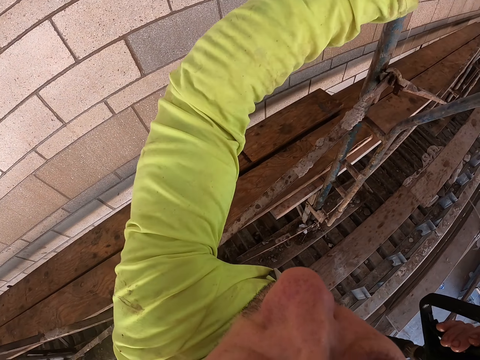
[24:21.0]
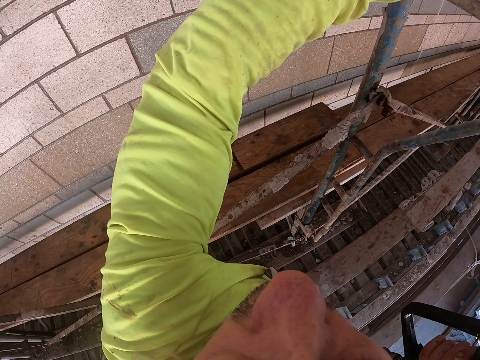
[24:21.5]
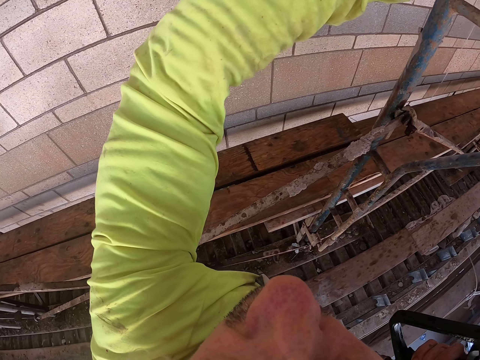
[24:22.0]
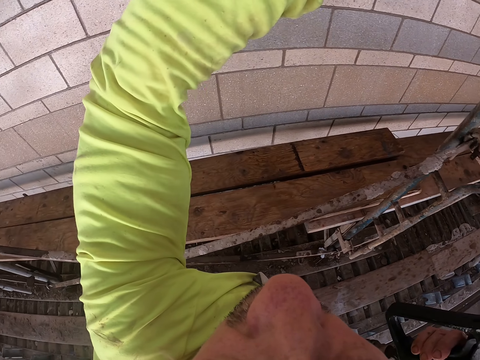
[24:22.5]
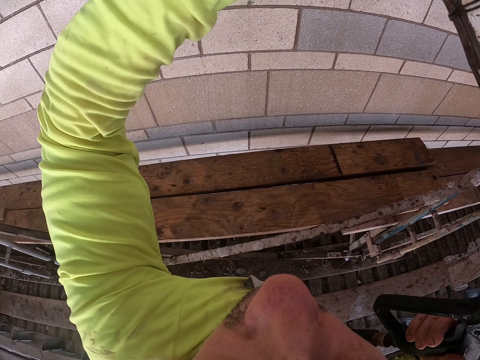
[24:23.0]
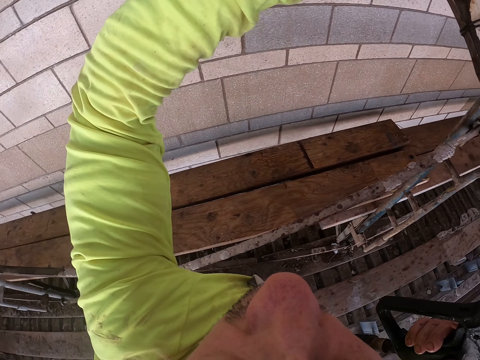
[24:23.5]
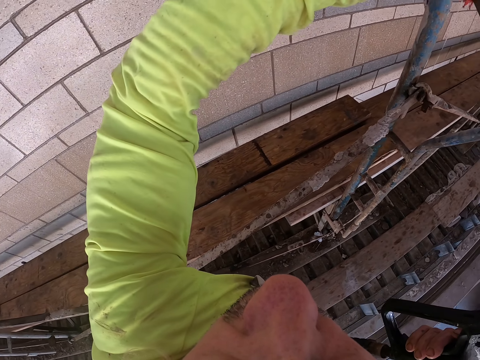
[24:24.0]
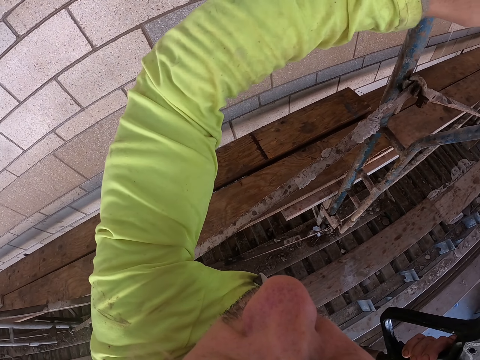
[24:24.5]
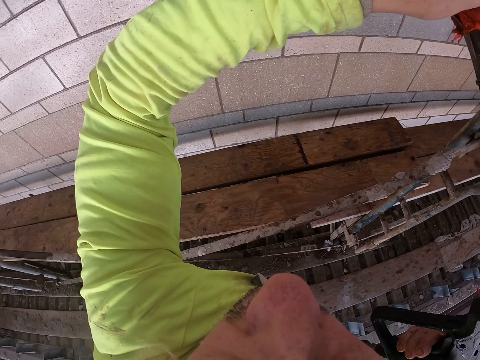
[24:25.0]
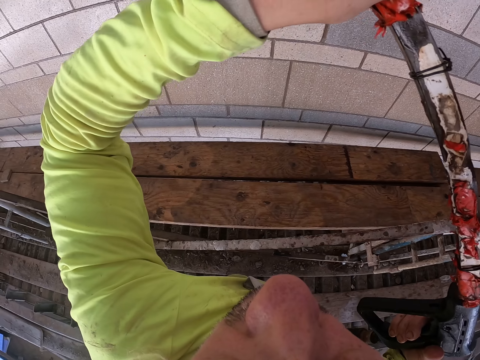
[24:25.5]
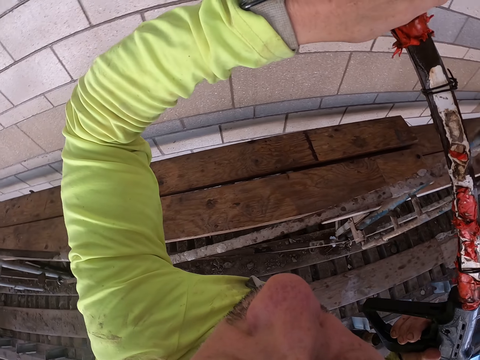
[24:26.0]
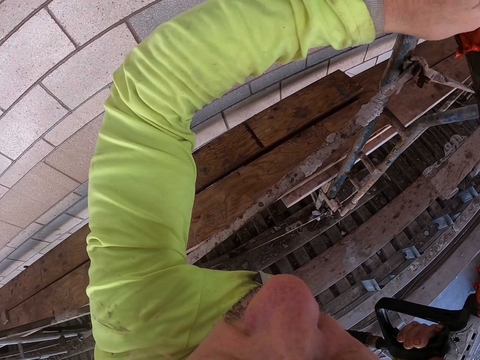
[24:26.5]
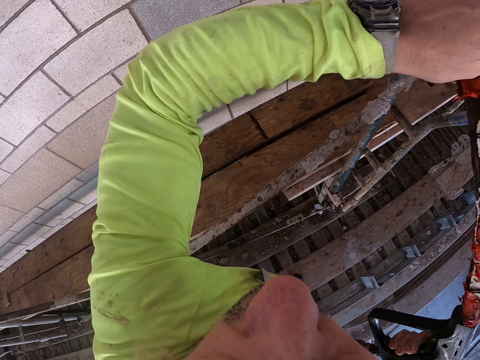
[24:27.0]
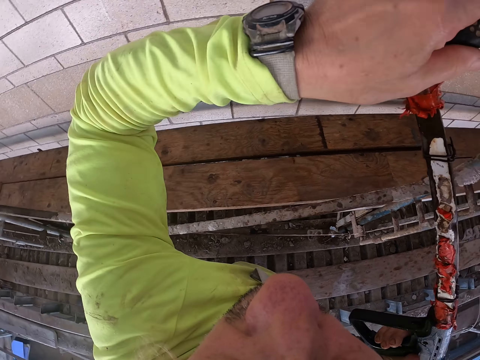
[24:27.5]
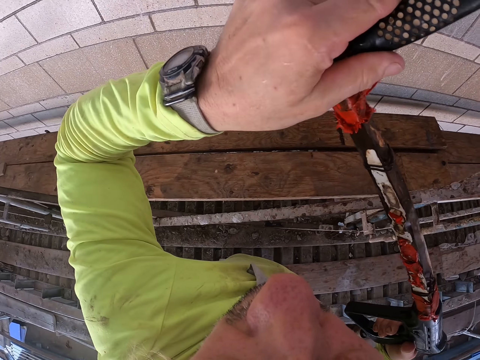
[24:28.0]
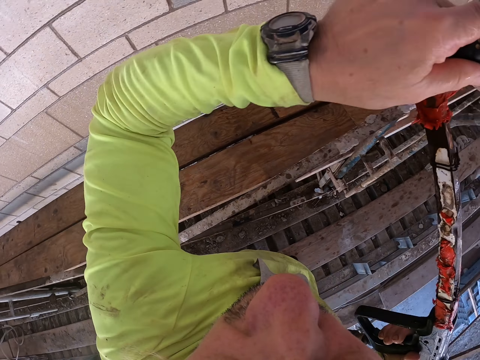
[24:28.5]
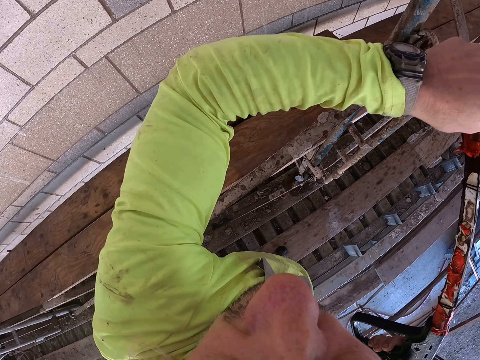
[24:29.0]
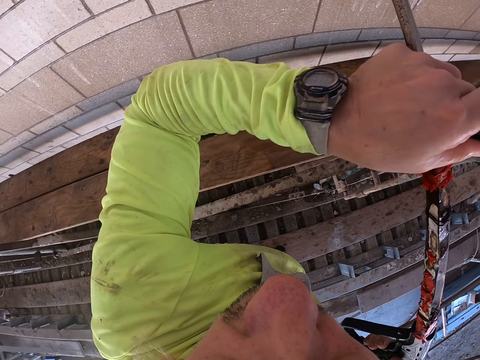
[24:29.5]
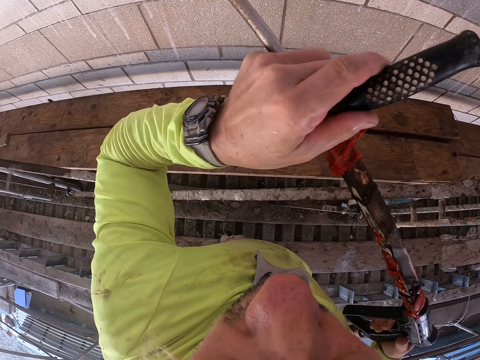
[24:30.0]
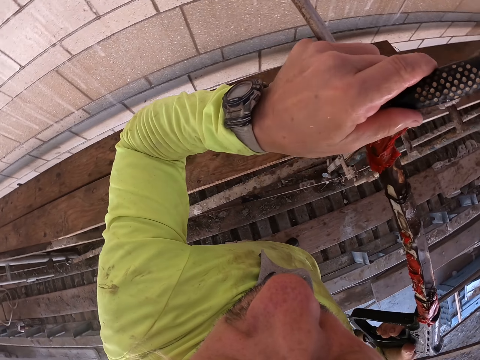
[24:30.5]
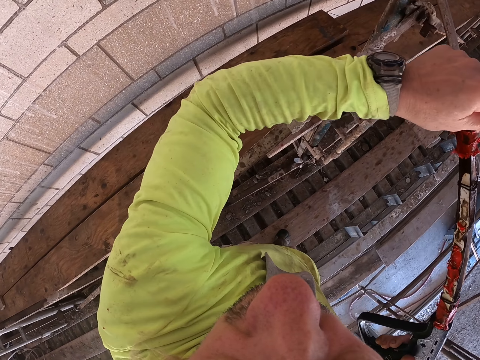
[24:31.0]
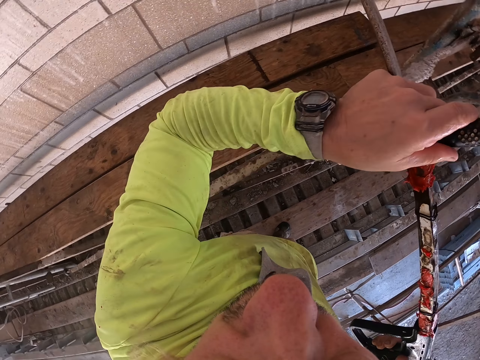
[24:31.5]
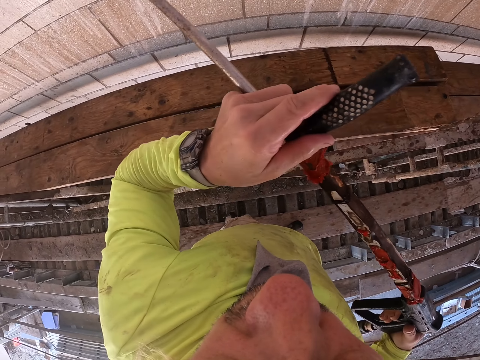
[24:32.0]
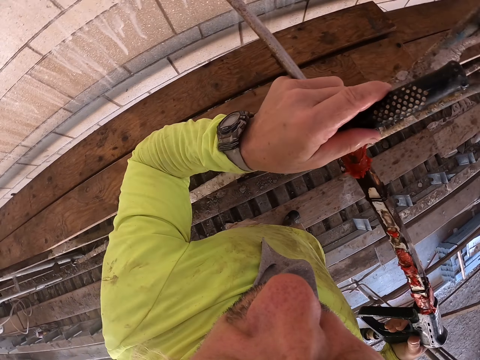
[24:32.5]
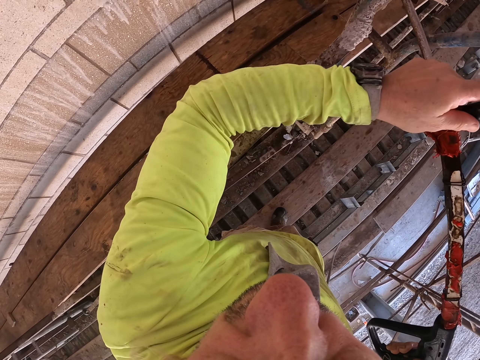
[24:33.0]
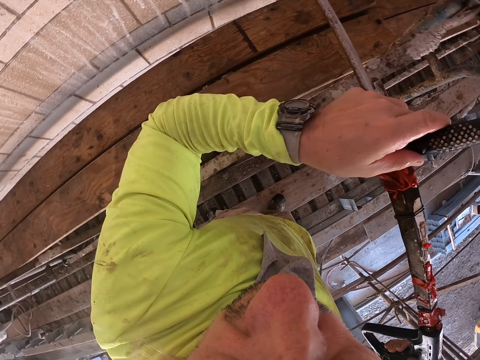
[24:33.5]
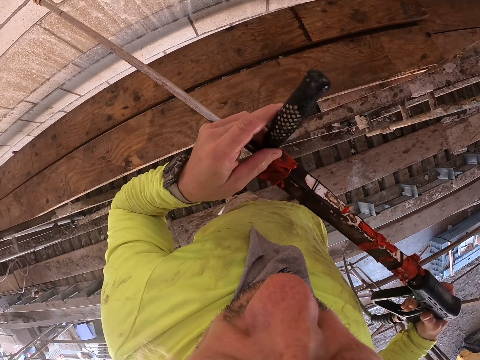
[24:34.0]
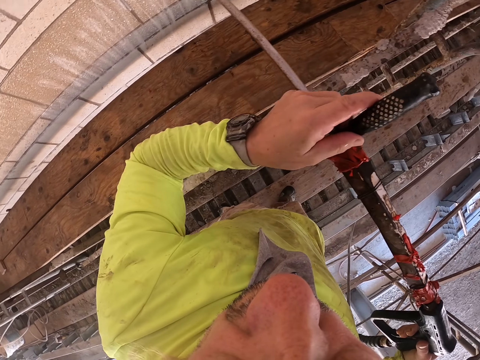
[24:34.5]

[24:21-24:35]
The camera wearer washes the wall.

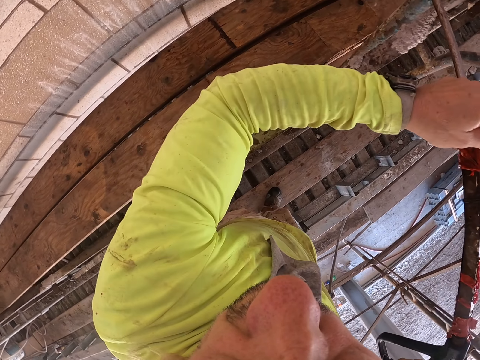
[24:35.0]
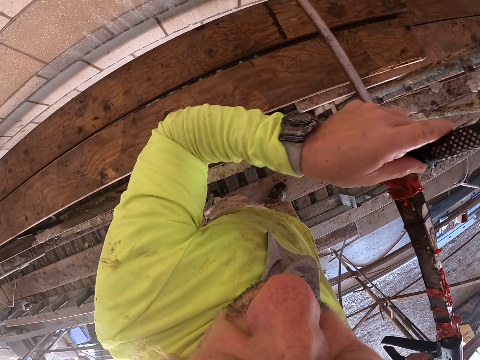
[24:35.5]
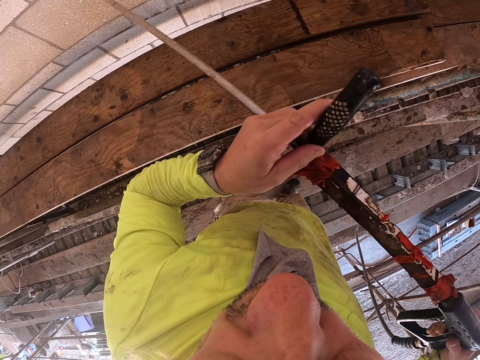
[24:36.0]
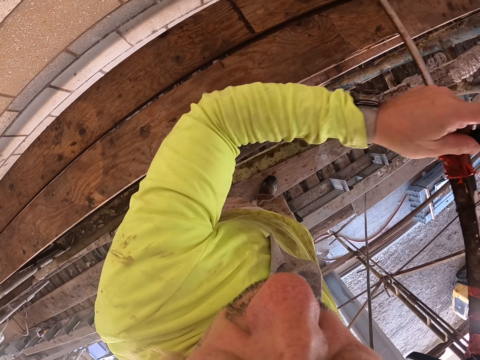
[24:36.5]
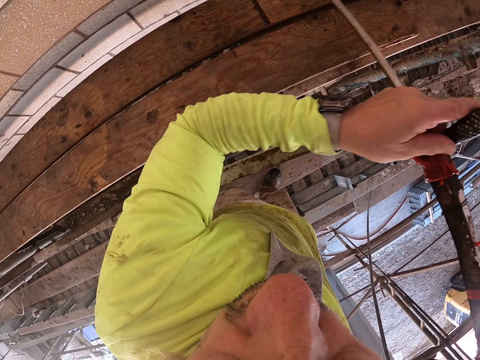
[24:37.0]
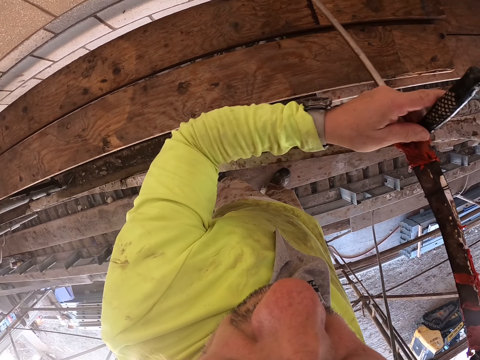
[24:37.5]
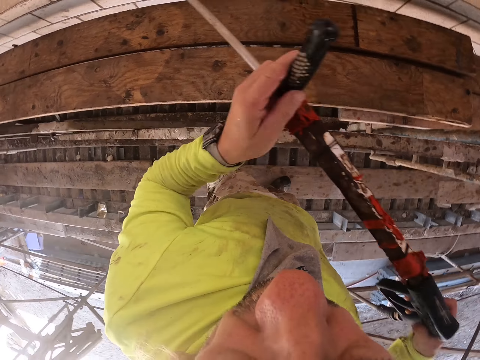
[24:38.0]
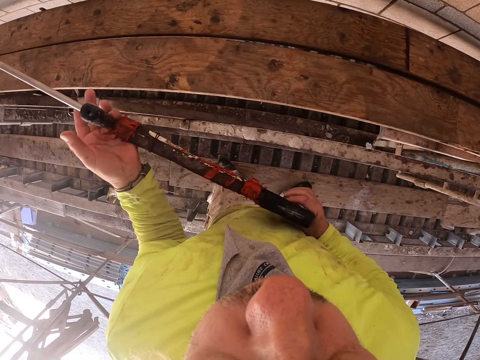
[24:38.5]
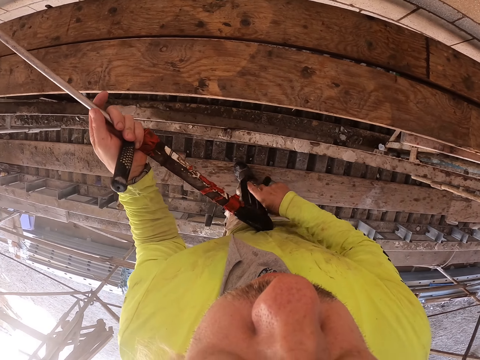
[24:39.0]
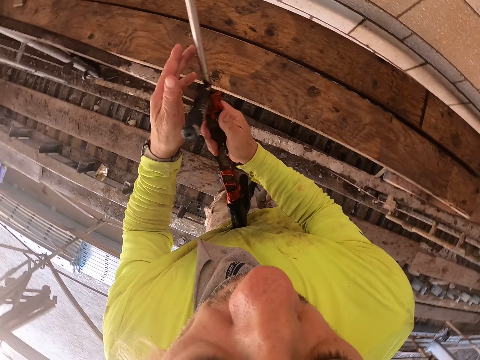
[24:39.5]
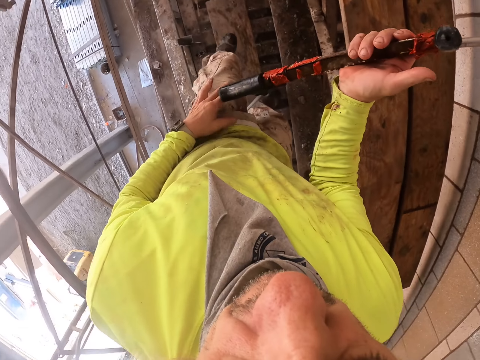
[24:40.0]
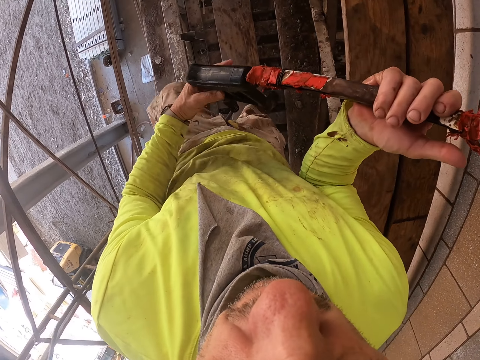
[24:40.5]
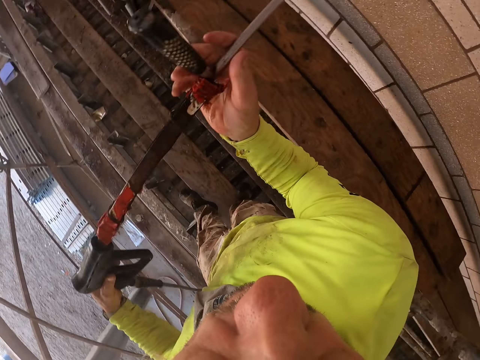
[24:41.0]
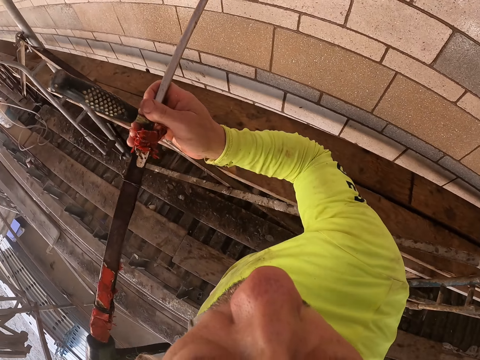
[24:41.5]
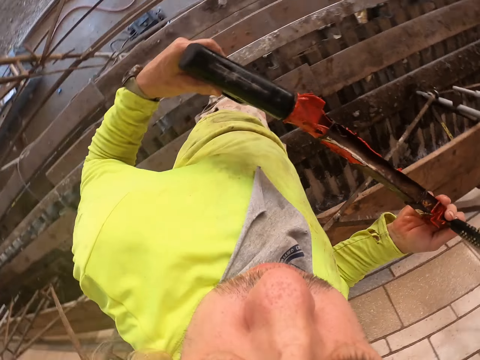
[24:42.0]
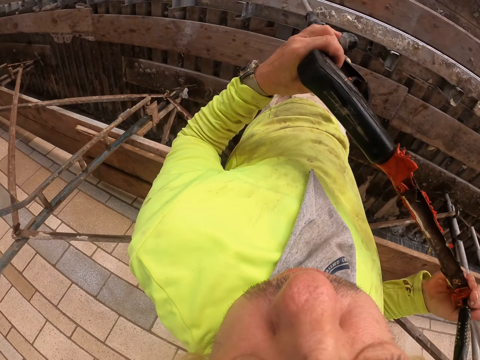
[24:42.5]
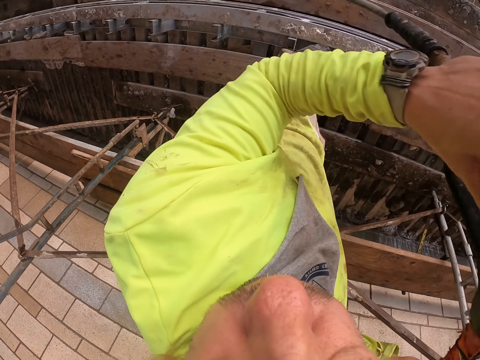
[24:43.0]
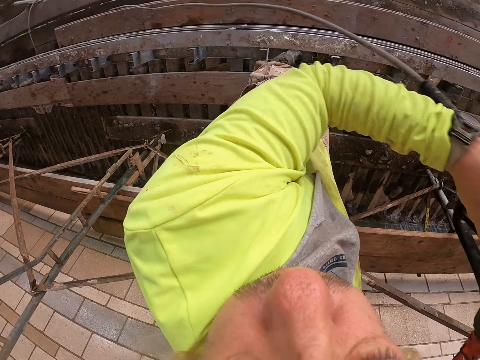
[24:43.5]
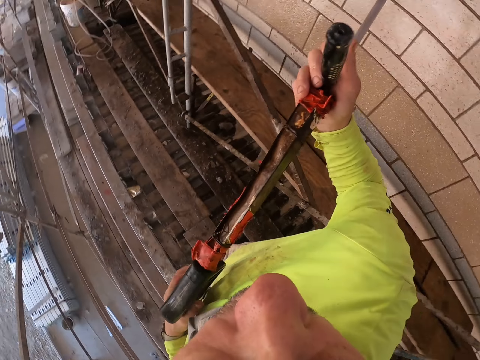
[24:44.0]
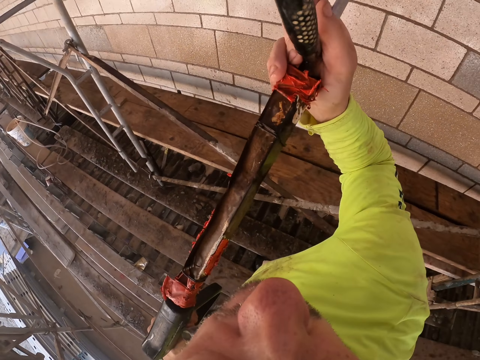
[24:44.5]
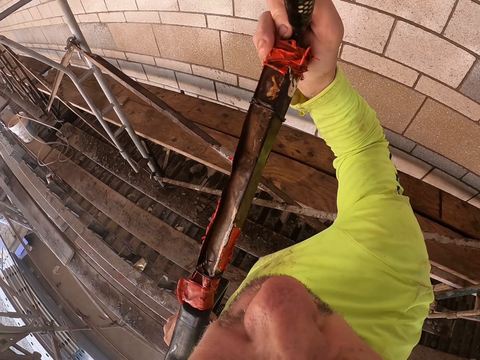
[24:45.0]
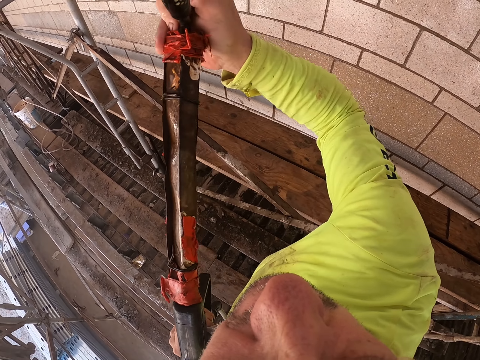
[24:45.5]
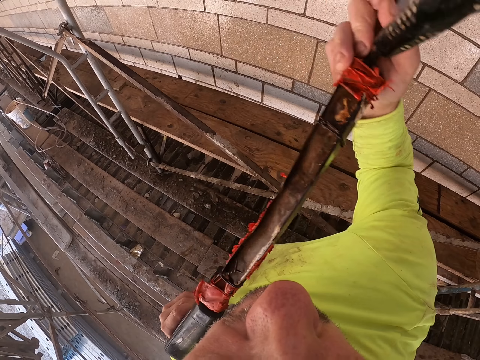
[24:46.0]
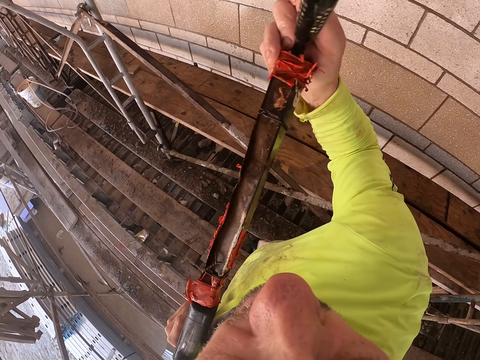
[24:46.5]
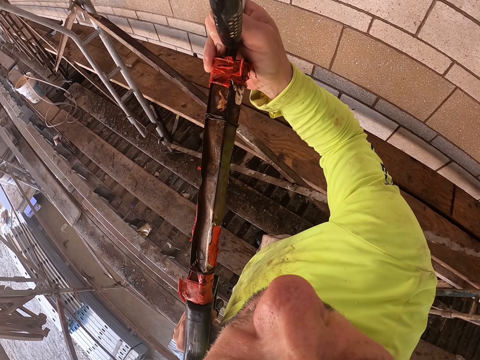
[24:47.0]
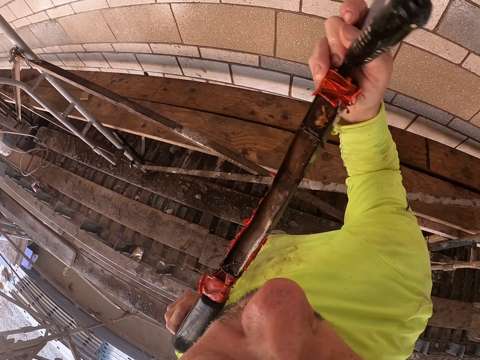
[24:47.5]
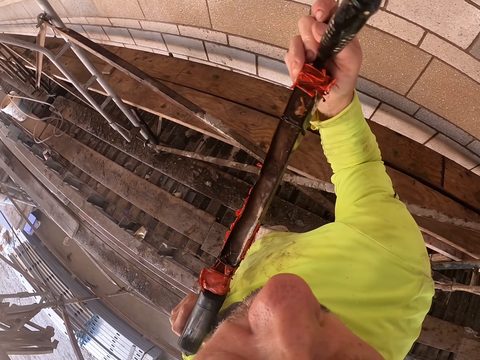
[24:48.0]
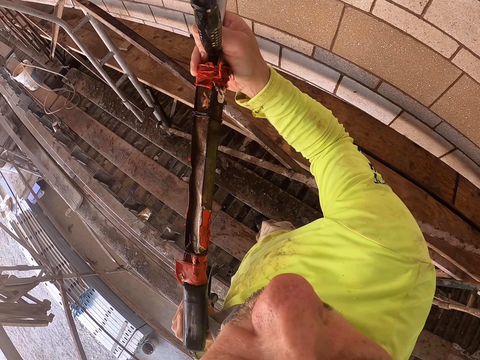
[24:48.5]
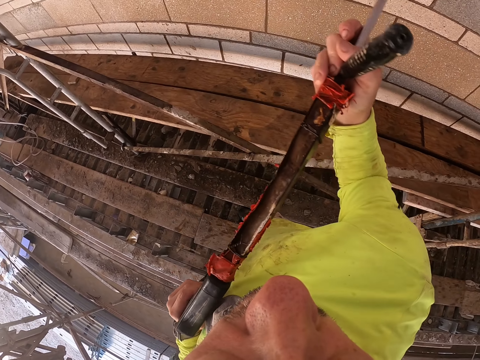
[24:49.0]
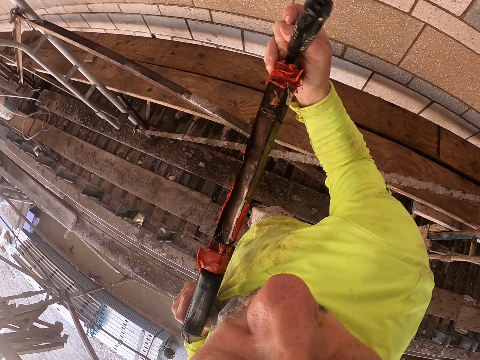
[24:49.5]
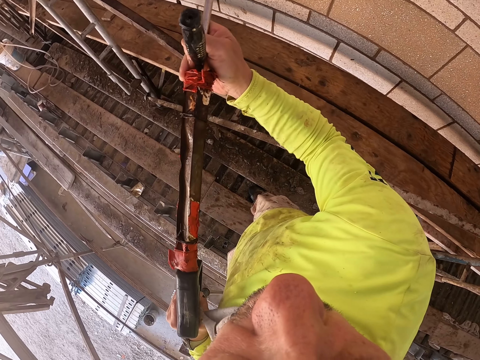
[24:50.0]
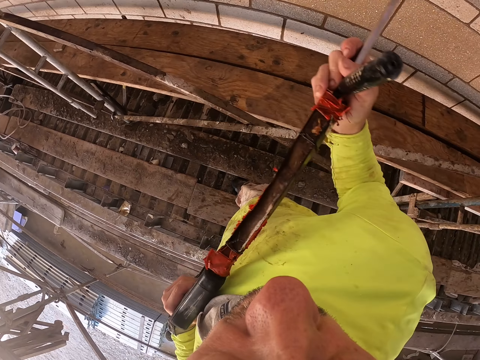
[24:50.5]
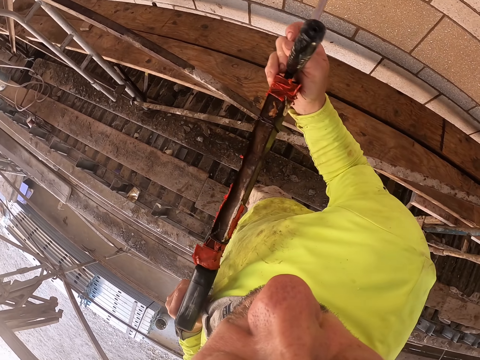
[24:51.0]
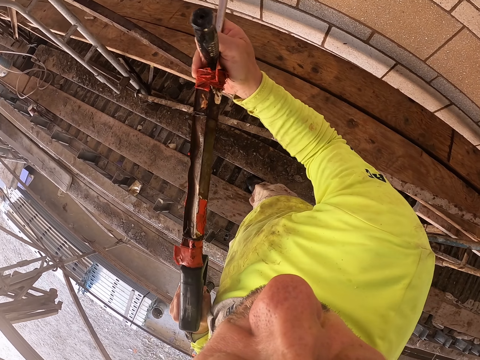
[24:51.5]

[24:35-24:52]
The camera wearer lowers the stirrup pump spray. They cross over the pipe. They spray water across the wall.
